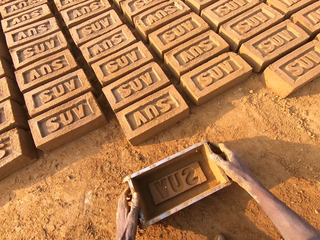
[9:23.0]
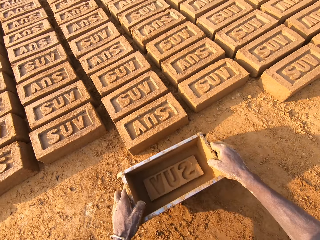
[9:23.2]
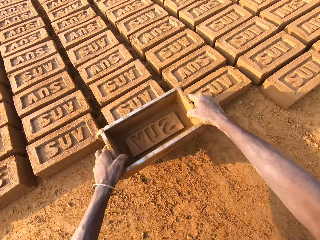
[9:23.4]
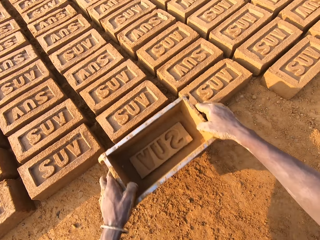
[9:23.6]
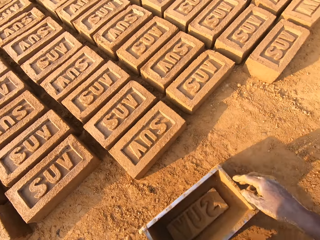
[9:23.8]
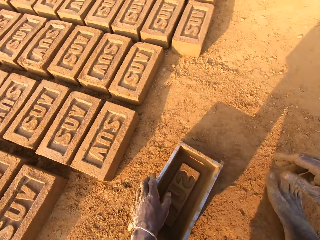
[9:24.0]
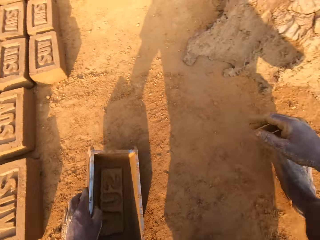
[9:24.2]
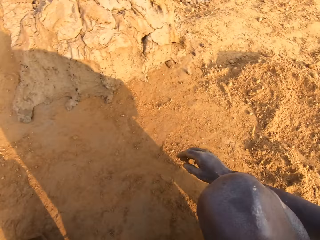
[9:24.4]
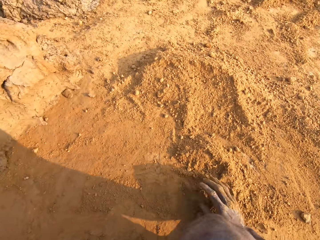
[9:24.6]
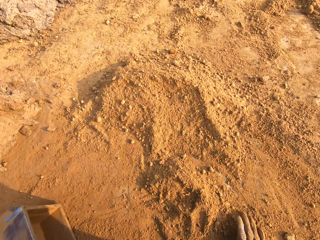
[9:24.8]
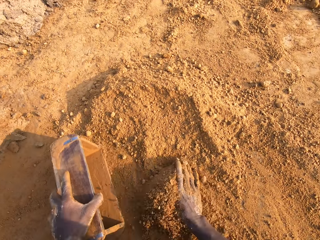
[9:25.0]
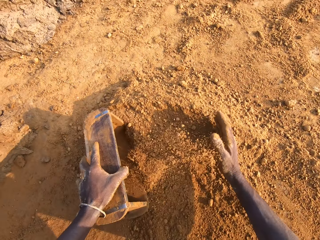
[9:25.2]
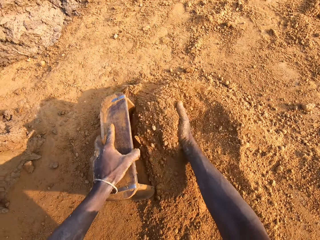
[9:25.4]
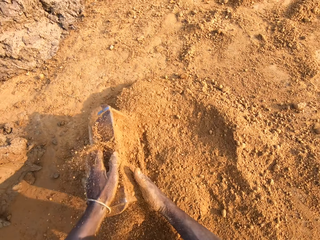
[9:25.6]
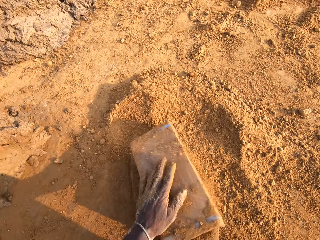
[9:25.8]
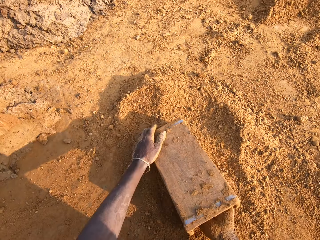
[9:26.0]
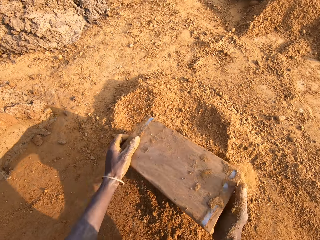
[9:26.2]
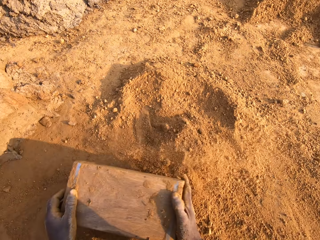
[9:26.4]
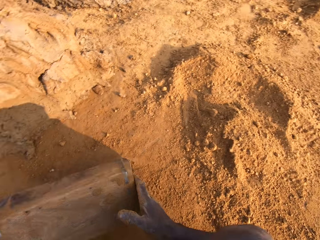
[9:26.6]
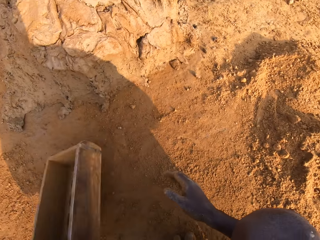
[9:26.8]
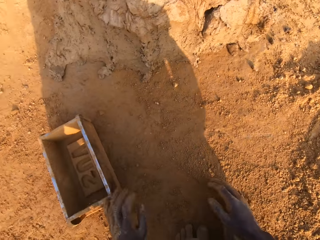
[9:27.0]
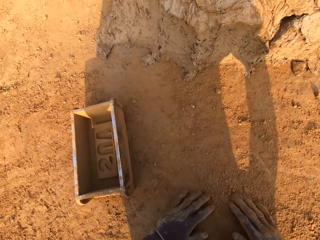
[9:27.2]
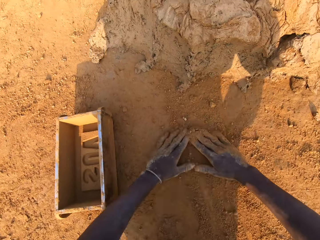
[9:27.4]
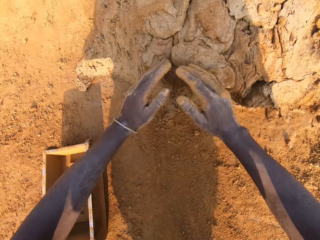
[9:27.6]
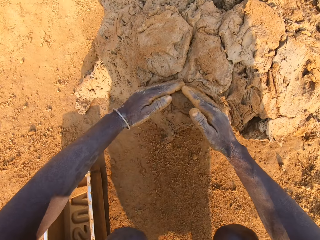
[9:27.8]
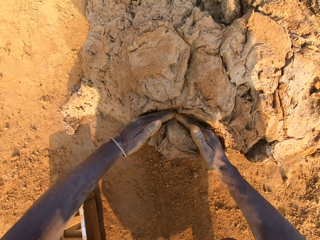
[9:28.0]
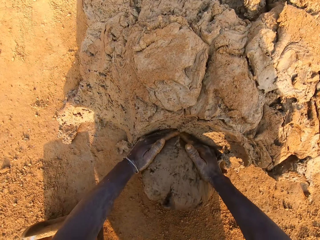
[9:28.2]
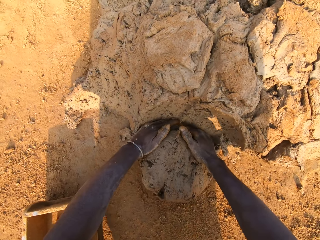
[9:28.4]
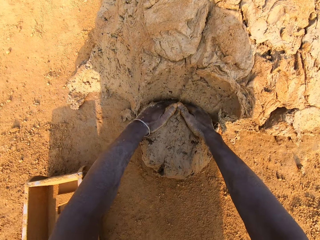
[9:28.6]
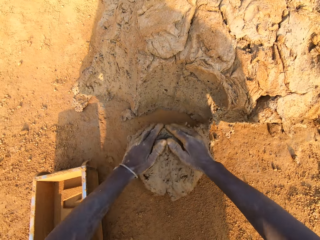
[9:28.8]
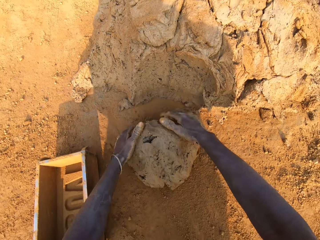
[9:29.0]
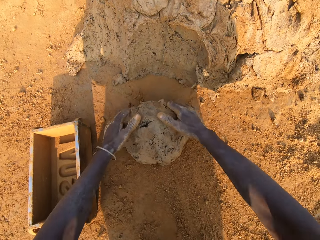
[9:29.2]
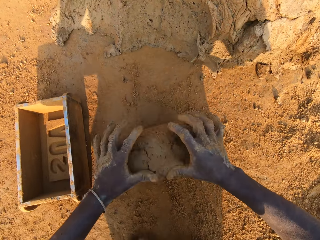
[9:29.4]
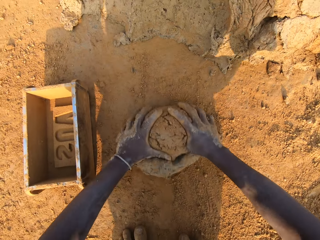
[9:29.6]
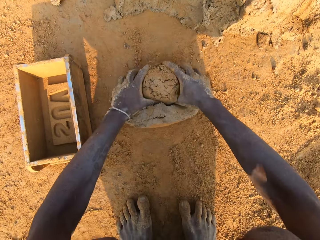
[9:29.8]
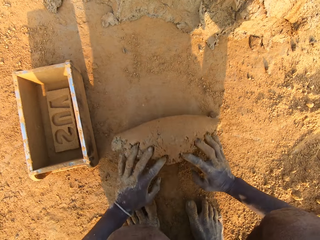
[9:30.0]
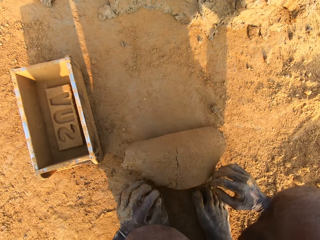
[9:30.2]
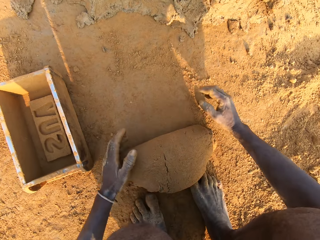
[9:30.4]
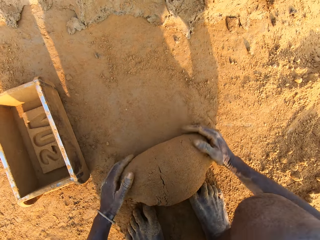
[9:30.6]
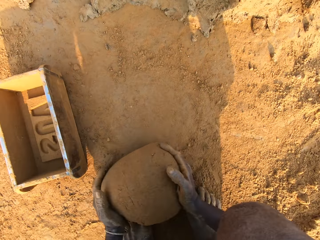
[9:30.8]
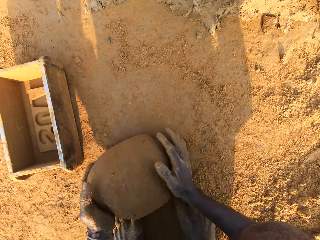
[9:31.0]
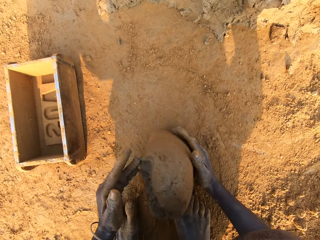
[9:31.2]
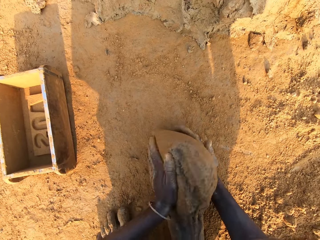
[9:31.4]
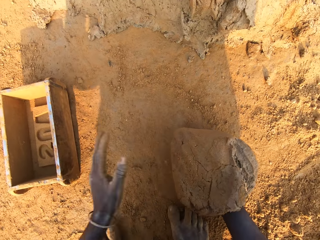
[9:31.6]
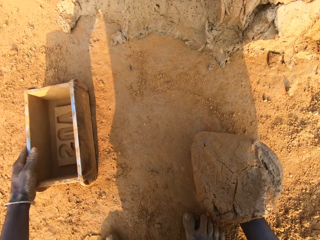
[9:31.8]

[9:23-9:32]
The camera wearer drops the iron brick mold on the ground. He hits the brick with the iron brick mold in his hands. He drops the iron brick mold on the ground. He pours sand into the iron brick mold with his right hand. He removes the sand from the iron brick mold. He drops the iron brick mold on the ground. He cuts a portion of the concrete from the heap of concrete on the ground with his two hands. He takes the mud. He mixes the concrete on the ground with his hands. He molds the mud.

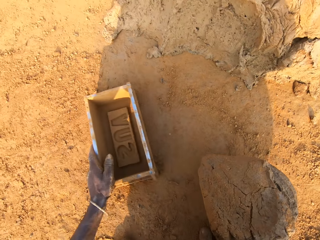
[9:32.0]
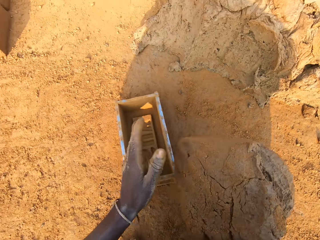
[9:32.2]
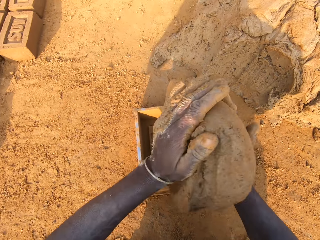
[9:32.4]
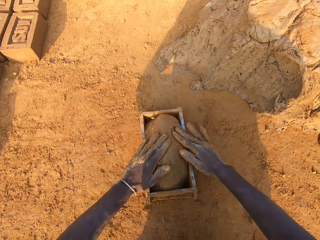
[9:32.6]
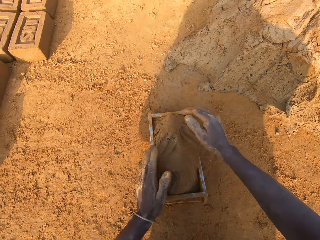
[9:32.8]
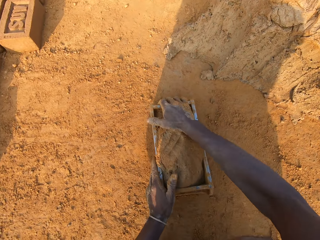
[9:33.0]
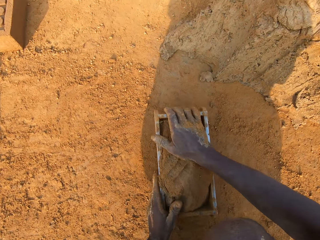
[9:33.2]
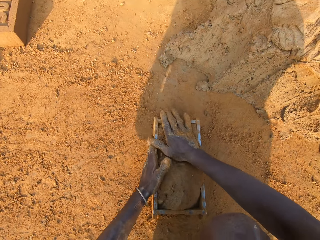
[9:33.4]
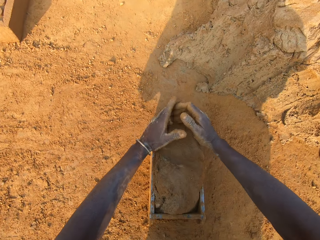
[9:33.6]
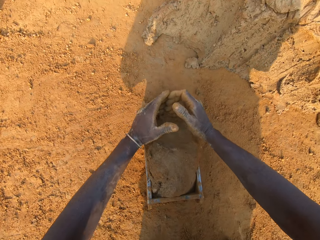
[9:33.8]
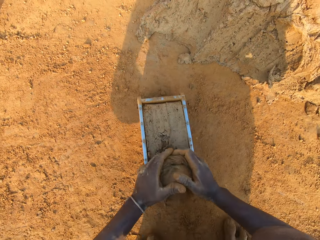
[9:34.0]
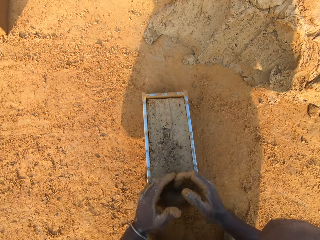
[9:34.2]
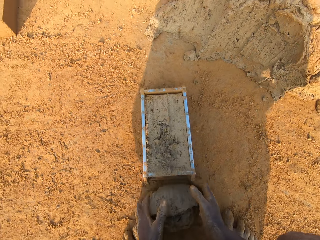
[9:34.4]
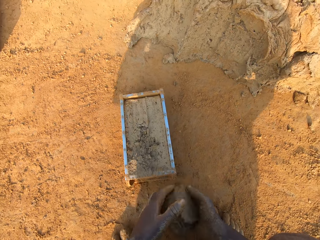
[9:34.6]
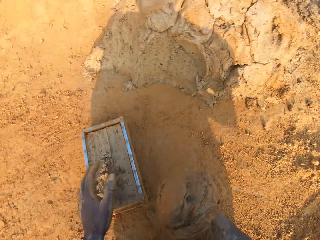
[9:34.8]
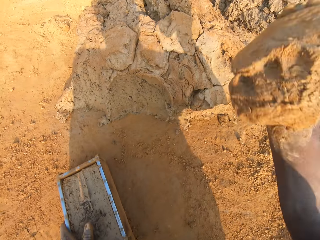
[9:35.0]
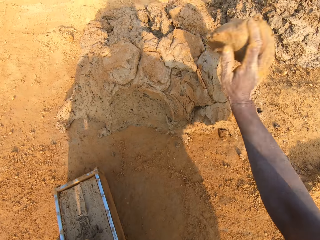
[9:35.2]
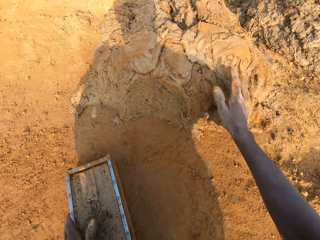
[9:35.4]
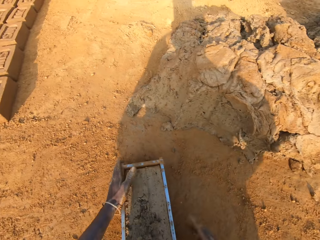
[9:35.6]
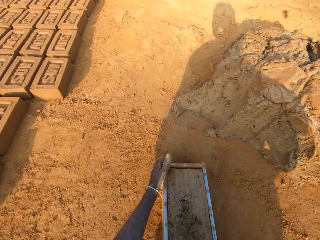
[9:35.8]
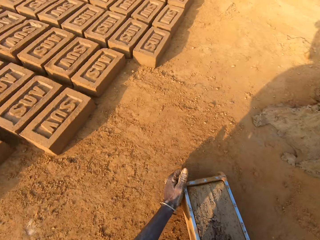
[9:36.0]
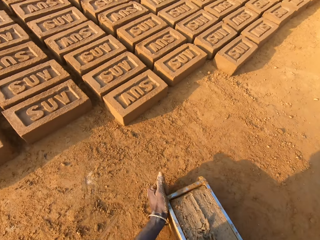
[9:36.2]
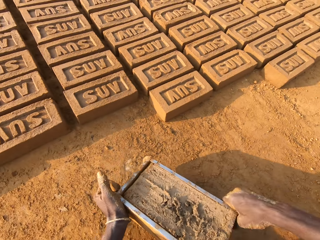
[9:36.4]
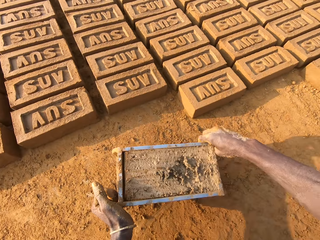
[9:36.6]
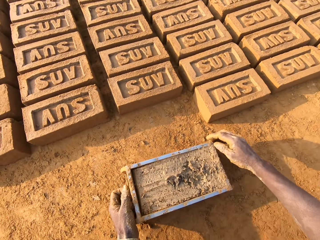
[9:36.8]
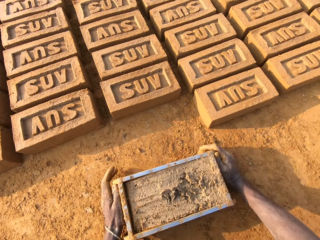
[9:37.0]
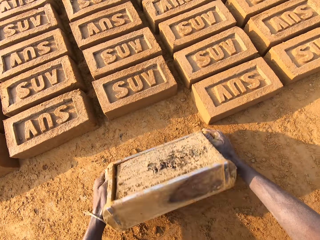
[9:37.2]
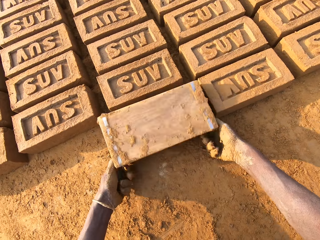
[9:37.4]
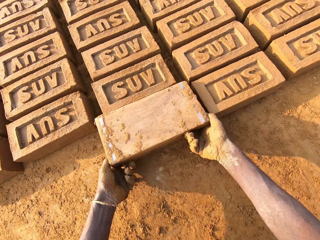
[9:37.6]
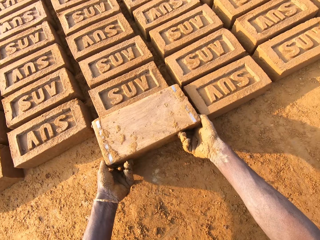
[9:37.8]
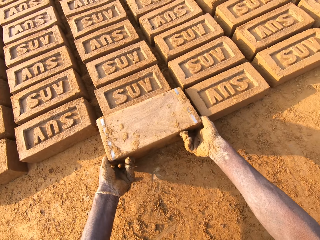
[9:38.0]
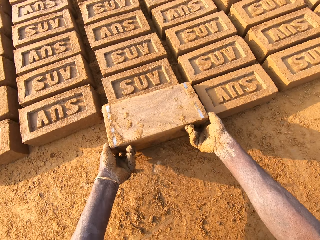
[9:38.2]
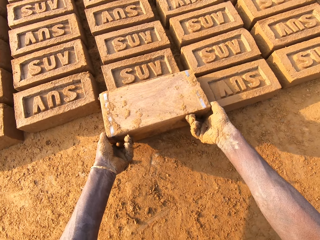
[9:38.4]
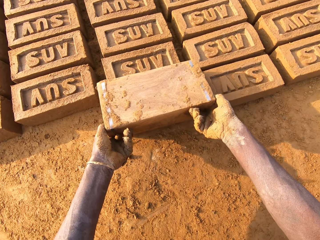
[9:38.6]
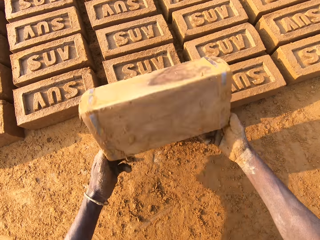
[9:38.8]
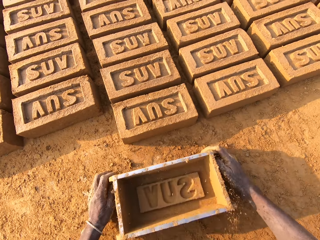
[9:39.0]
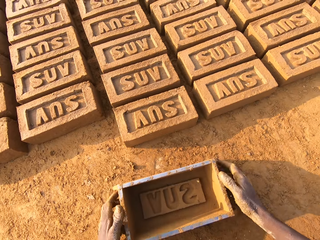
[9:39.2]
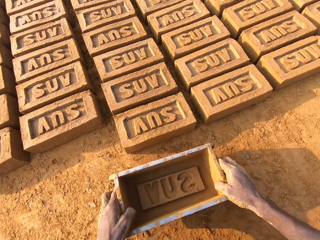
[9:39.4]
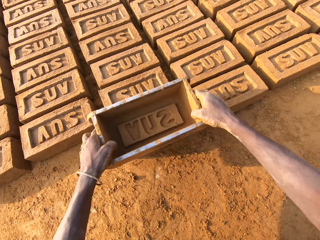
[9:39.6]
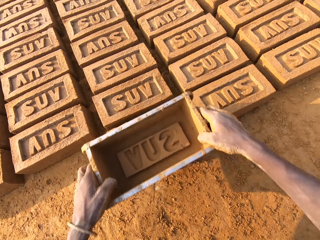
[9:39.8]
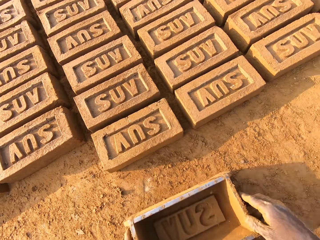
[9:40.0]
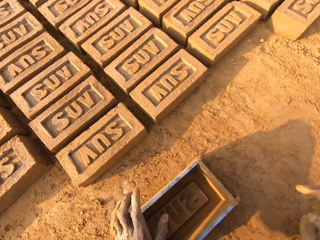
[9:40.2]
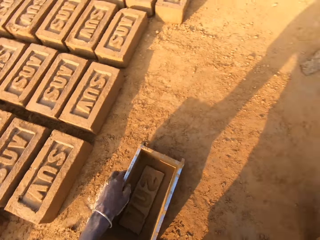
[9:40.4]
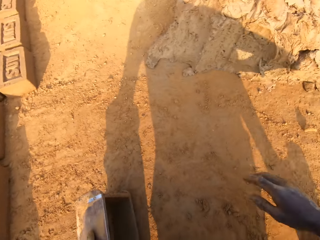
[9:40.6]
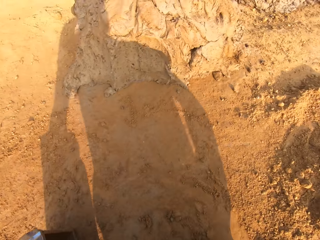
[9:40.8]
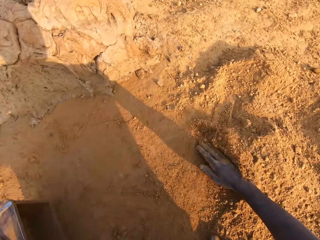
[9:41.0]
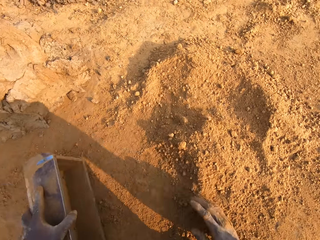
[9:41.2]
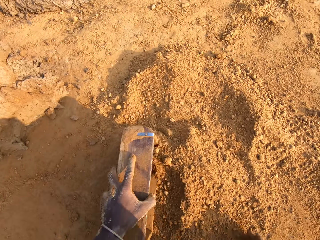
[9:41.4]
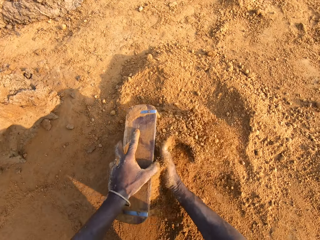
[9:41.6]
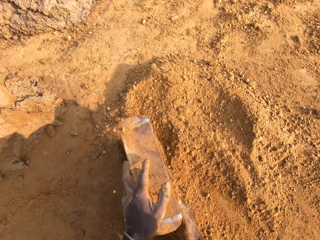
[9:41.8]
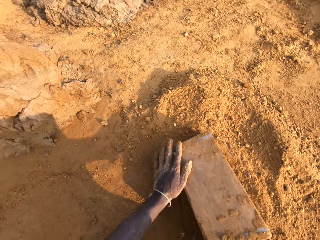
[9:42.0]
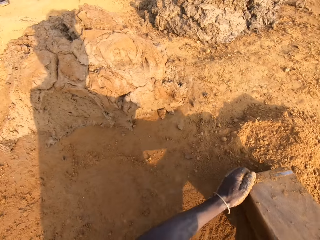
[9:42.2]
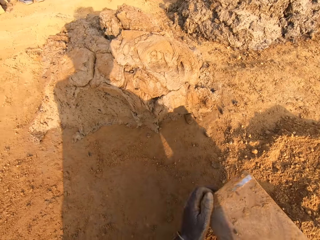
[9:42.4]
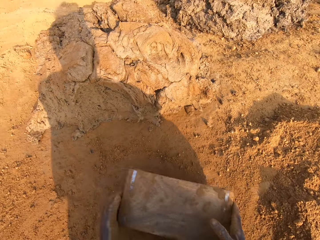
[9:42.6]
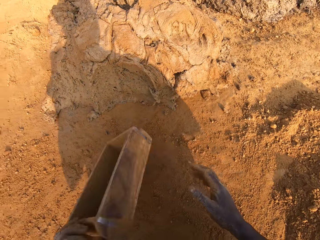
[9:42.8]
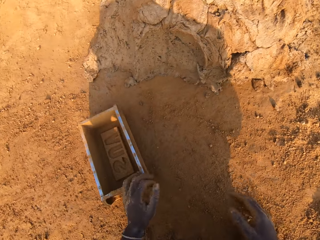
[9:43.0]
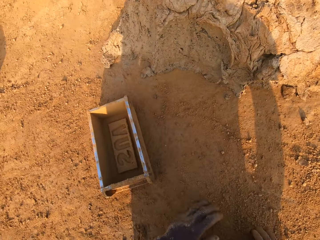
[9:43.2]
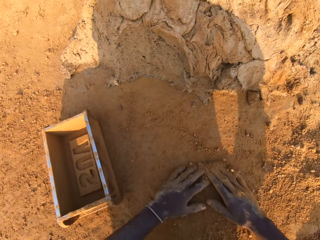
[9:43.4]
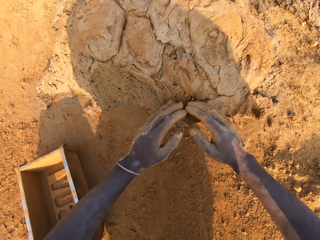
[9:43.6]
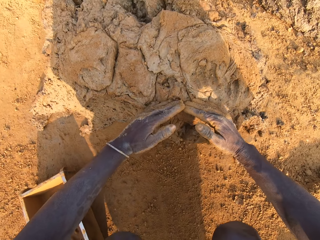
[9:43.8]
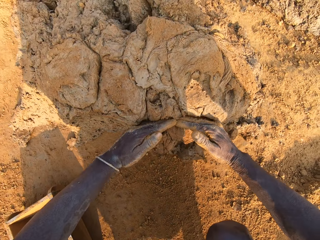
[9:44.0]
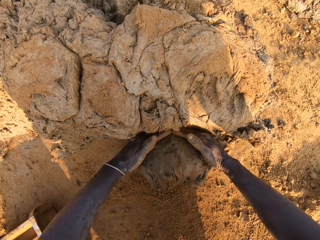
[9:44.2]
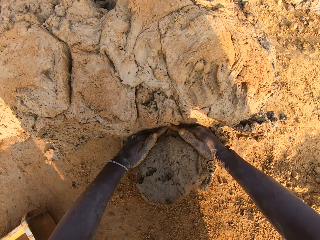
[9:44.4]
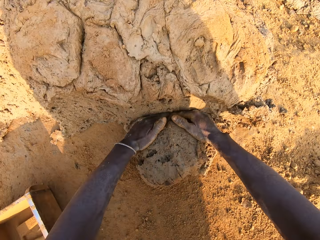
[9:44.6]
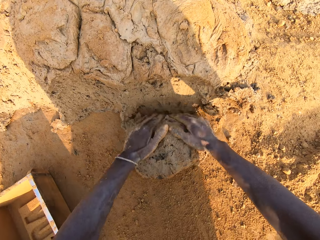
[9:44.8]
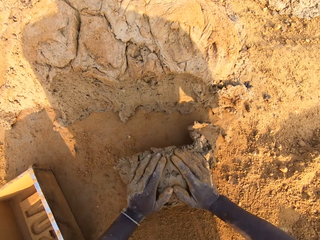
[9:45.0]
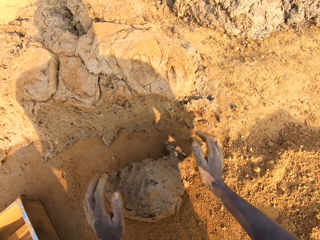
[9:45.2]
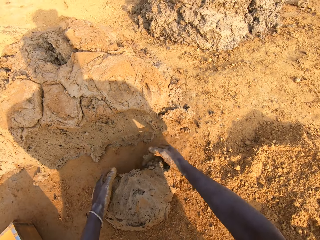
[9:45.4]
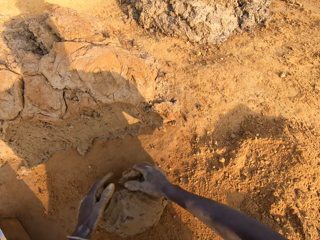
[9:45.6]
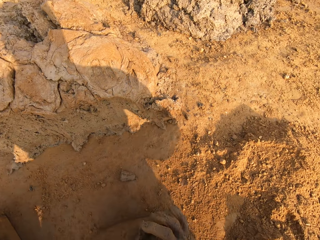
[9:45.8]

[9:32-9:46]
The camera wearer shifts the iron brick mold on the ground with his left hand. He drops the concrete in his hand in the iron brick mold. He removes the excess concrete from the iron brick mold. He drops the excess concrete on the heap of concrete on the ground. He moves the iron brick mold with his two hands. He turns the iron brick mold on the ground. He puts down the brick. He drops the iron brick mold on the ground. He hits the brick with the iron brick mold in his hands. He drops the iron brick mold on the ground. He pours sand into the iron brick mold with his right hand. He removes the sand from the iron brick mold. He drops the iron brick mold on the ground. He cuts a portion of the concrete from the heap of concrete on the ground with his two hands. He takes the mud.
